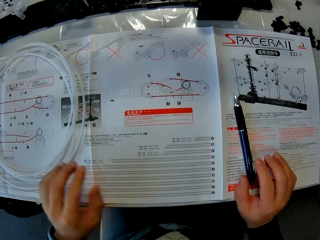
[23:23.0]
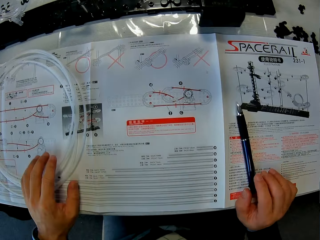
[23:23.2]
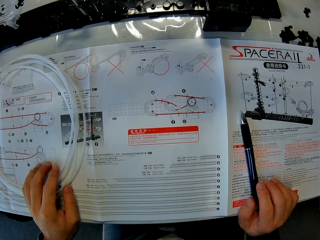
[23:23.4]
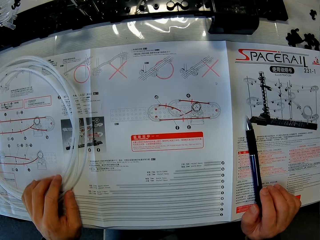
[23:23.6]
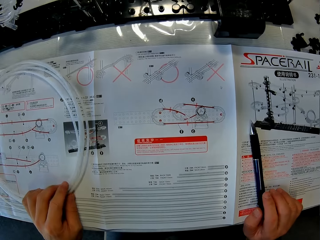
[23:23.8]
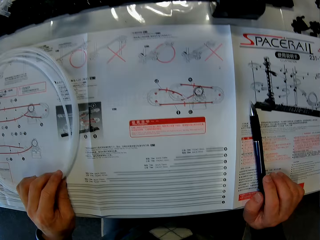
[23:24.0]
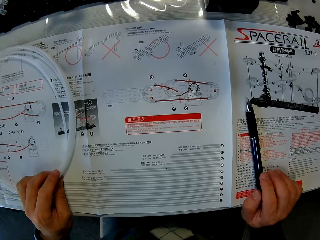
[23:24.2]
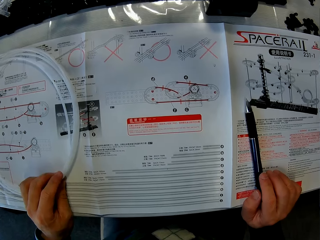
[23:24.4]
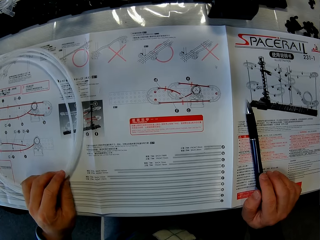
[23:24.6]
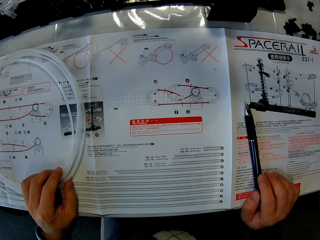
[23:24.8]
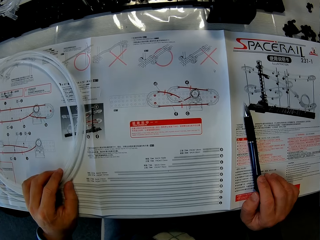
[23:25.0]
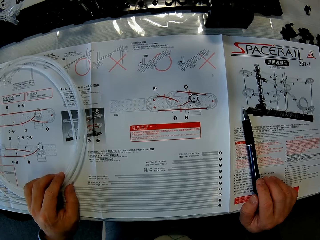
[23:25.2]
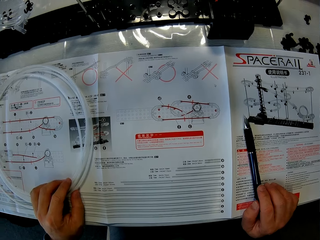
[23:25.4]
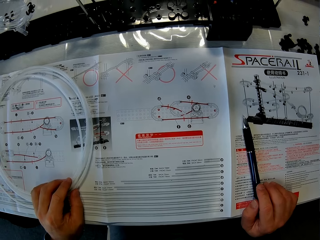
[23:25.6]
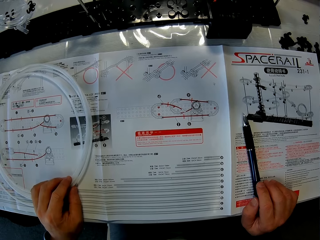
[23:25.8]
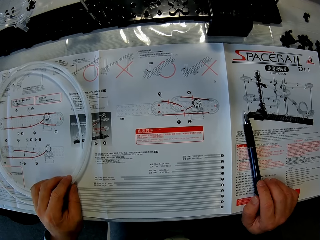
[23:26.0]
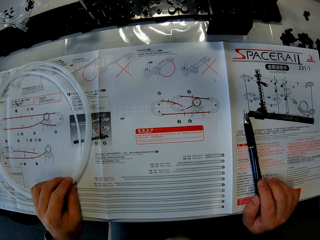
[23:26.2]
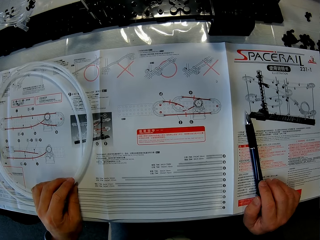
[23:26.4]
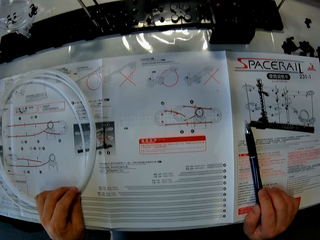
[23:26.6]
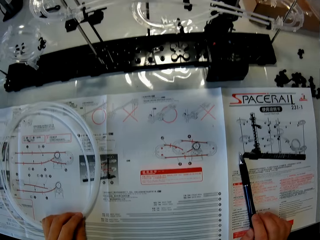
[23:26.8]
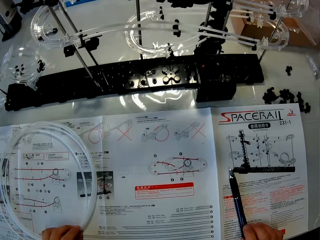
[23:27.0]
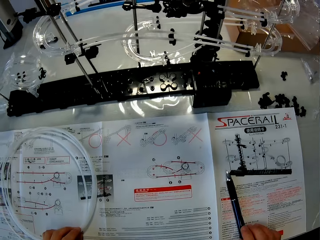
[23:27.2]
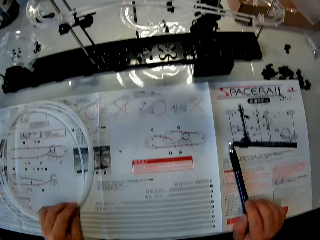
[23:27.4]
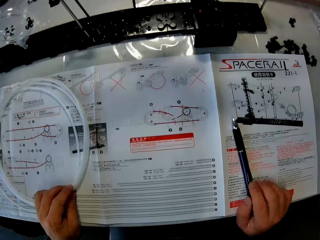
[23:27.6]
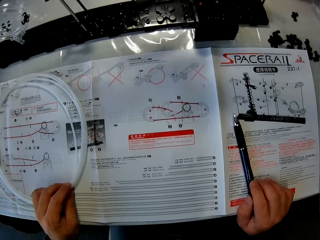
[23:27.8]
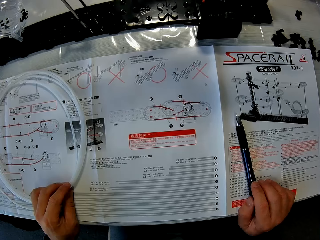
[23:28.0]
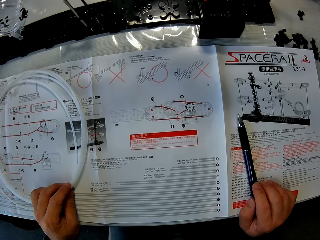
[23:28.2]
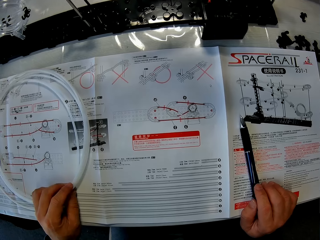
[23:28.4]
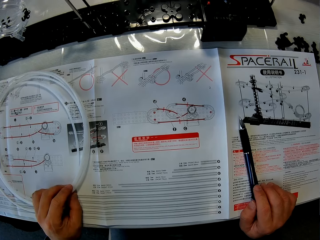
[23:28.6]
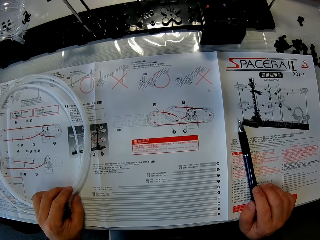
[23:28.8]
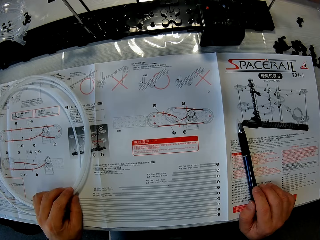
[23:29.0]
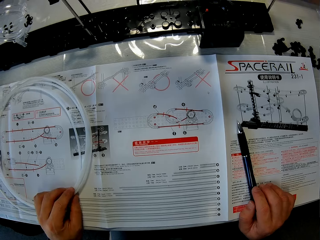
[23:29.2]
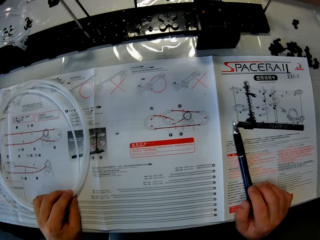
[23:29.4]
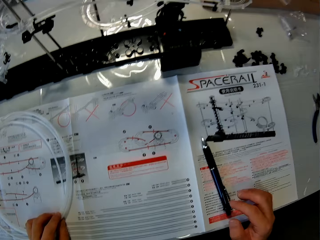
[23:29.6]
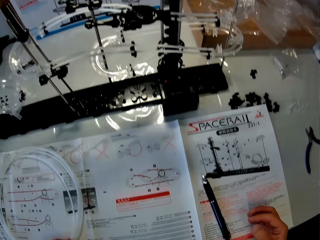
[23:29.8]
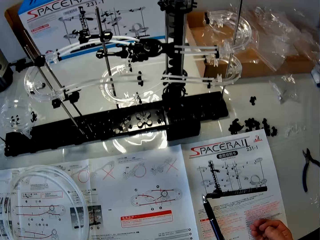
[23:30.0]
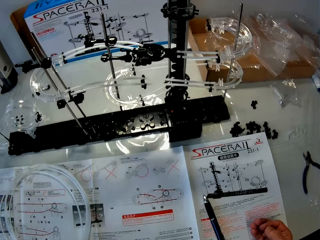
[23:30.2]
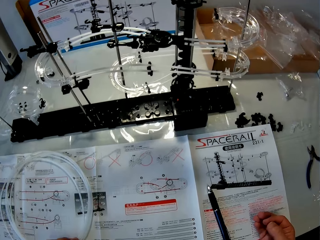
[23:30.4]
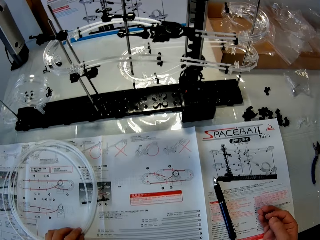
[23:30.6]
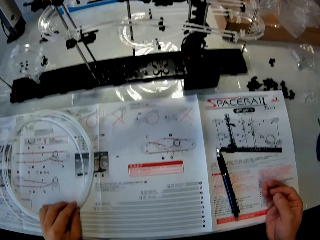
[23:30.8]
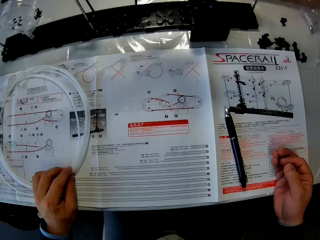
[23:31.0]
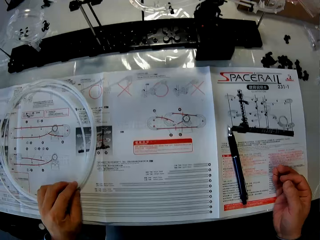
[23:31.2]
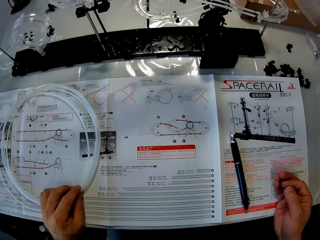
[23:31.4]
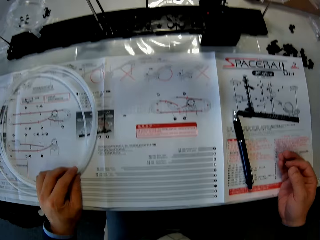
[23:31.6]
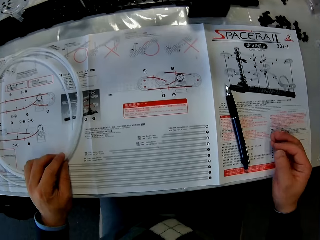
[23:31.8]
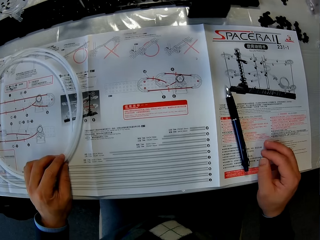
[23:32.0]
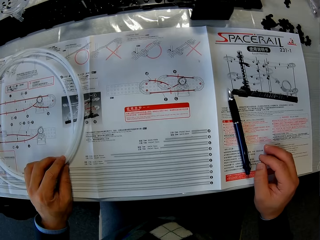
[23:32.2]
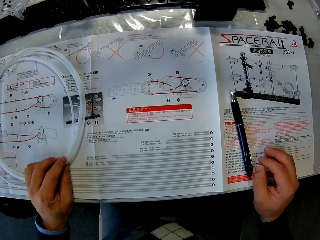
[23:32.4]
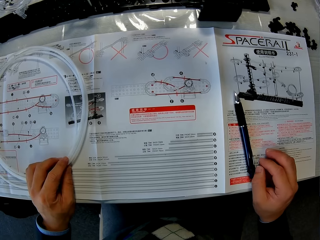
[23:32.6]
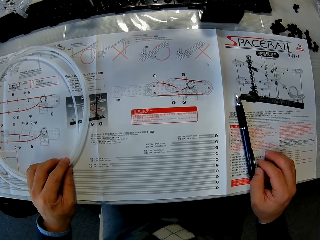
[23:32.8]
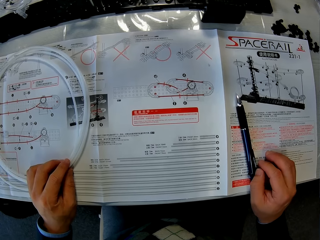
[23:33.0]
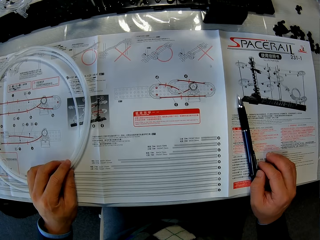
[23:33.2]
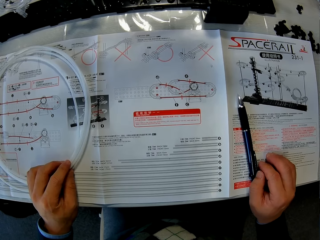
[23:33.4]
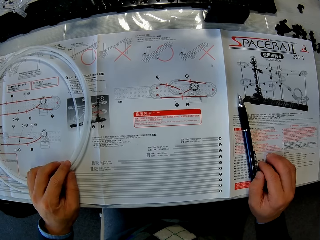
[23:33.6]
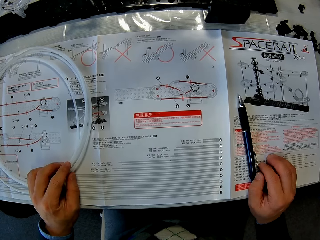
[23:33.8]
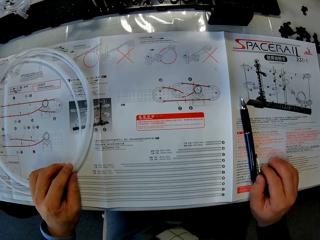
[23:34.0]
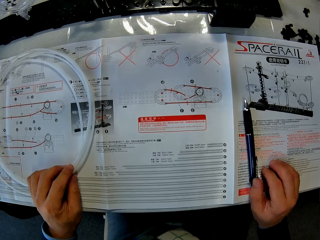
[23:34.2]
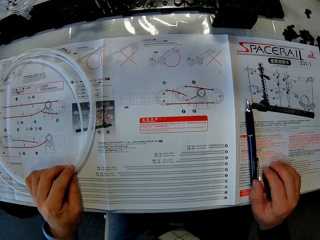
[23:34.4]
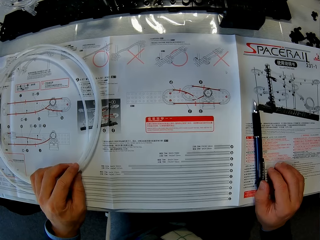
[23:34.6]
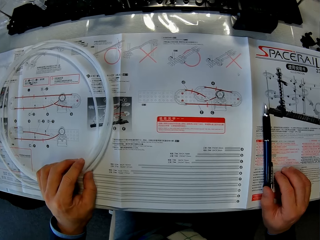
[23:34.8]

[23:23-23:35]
The camera wearer goes through the manual on the table. He holds the rail with his left hand. He touches the rubber pipe on the manual on the table with his left hand. He goes through the manual on the table. He moves his hand over the manual. He touches the pen.

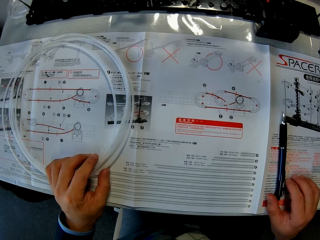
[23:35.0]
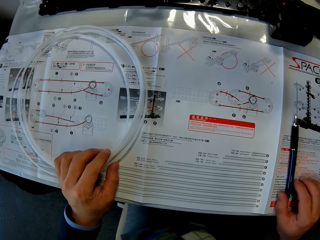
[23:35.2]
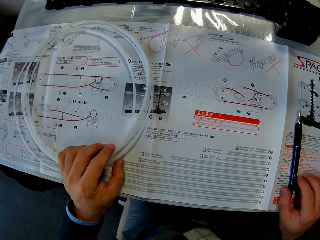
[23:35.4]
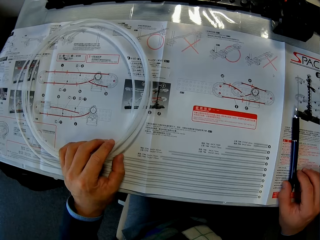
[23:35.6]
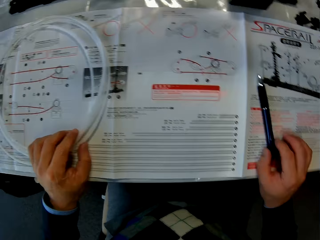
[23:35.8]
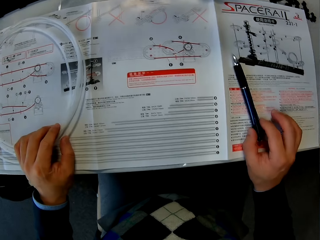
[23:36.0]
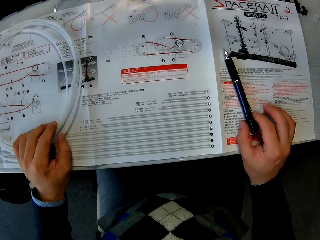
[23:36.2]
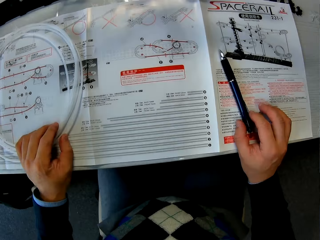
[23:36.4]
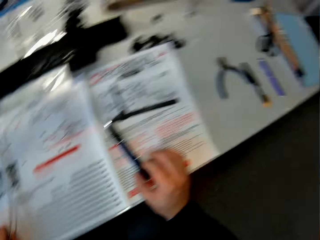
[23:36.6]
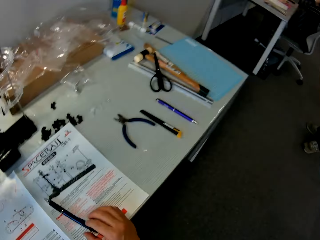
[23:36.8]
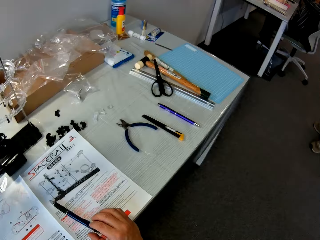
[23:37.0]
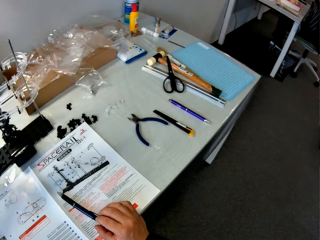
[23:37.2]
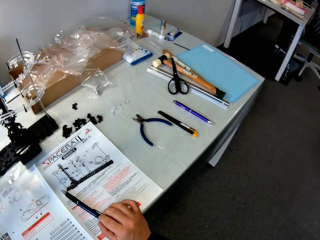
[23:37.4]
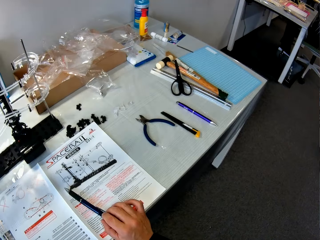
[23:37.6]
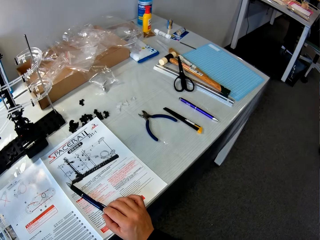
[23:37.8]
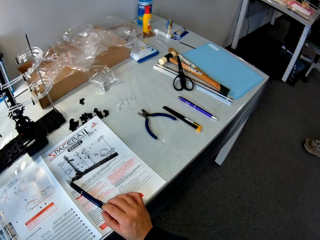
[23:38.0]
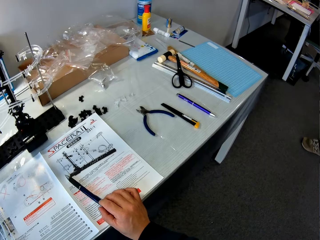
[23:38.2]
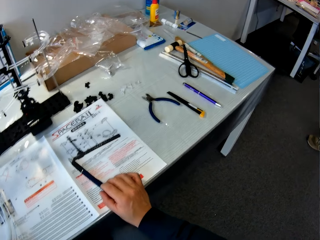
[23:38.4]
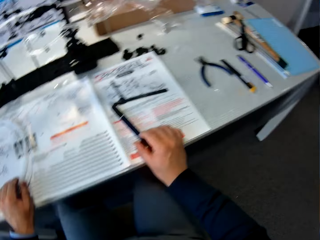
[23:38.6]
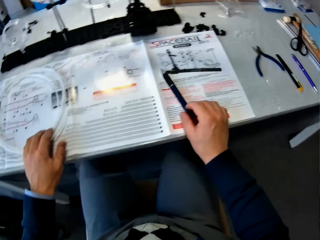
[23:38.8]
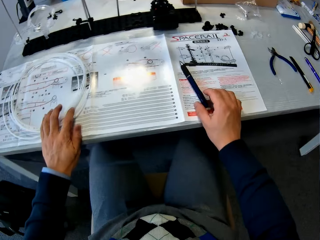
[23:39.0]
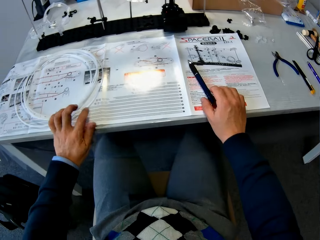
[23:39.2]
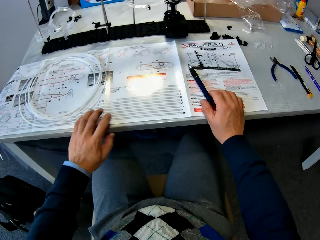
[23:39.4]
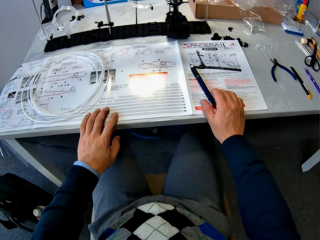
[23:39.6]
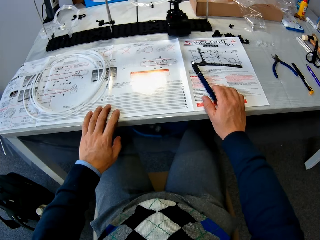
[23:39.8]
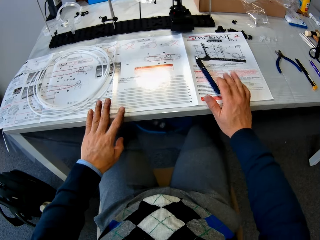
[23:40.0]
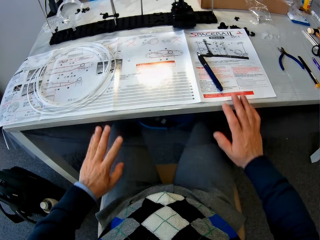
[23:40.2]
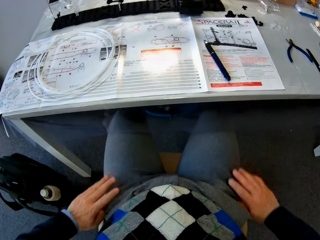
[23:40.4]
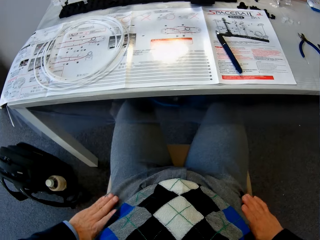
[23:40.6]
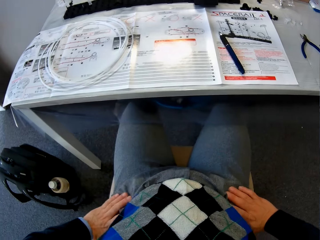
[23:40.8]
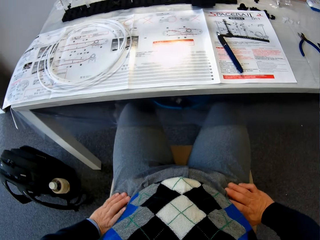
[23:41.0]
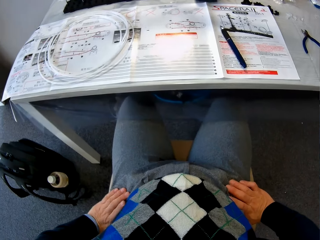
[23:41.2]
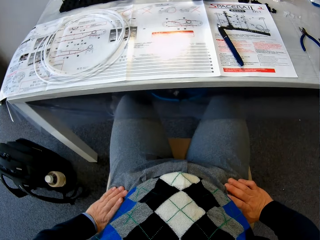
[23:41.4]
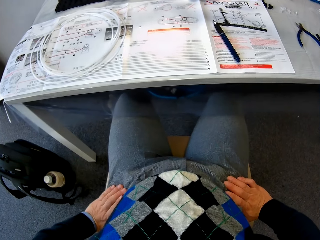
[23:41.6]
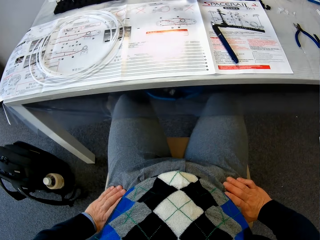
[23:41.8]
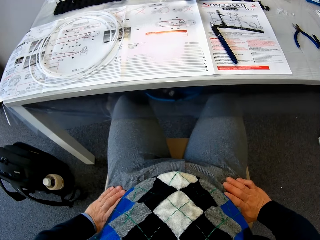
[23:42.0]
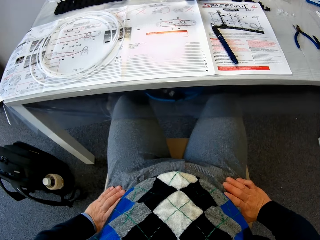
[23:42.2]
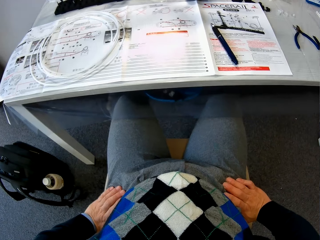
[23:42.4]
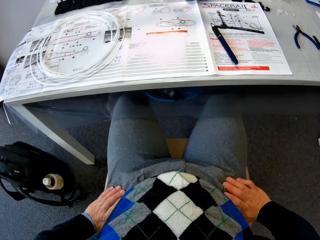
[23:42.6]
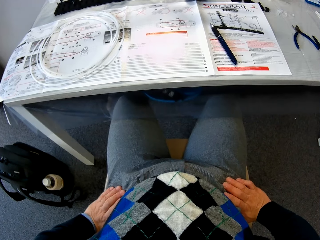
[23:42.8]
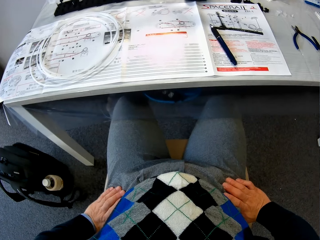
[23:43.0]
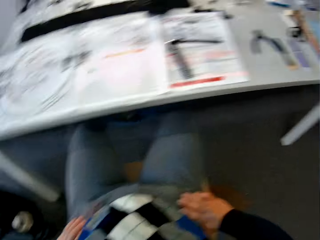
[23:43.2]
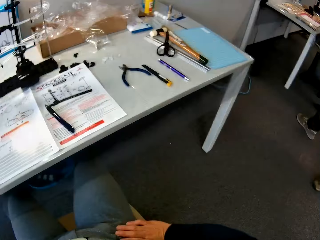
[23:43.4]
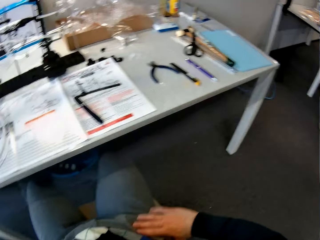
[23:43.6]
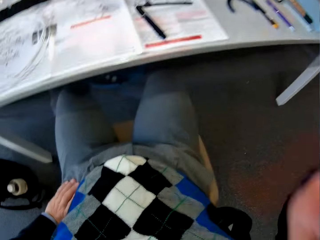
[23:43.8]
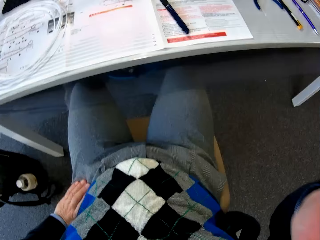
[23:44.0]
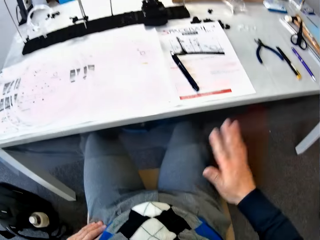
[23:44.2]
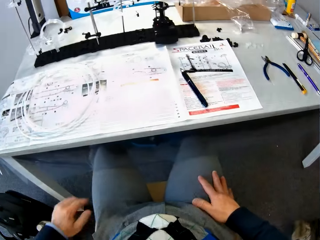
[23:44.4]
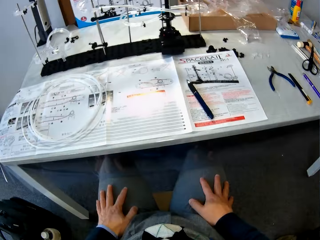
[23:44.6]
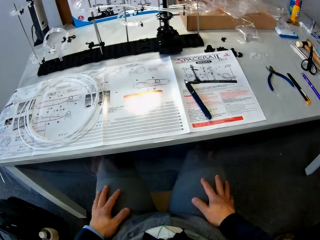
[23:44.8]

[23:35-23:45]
The camera wearer looks to his right. A person moves his foot. The camera wearer moves his hands. He places his two hands on his waist. He waves his hand. He places his hands on his thighs.
